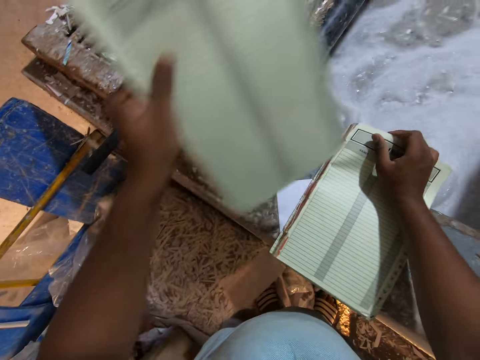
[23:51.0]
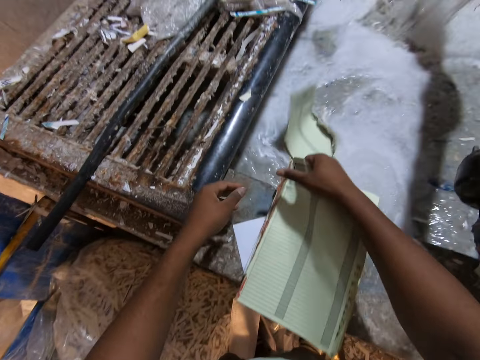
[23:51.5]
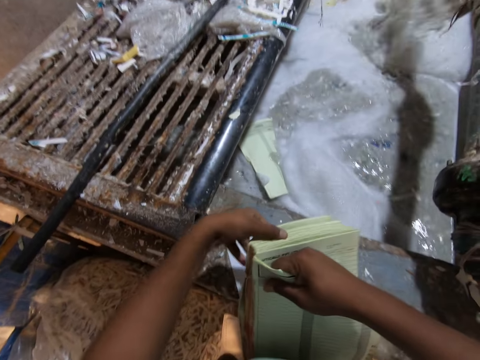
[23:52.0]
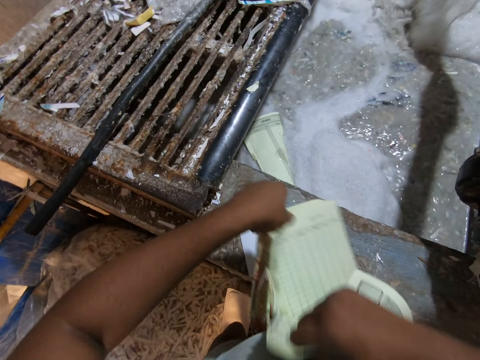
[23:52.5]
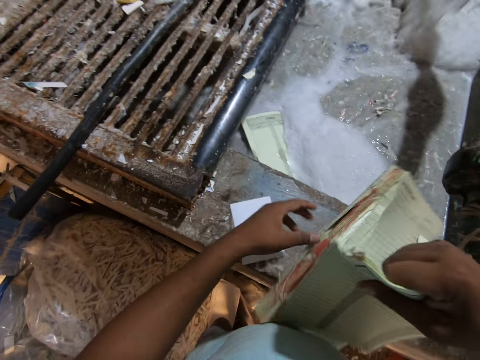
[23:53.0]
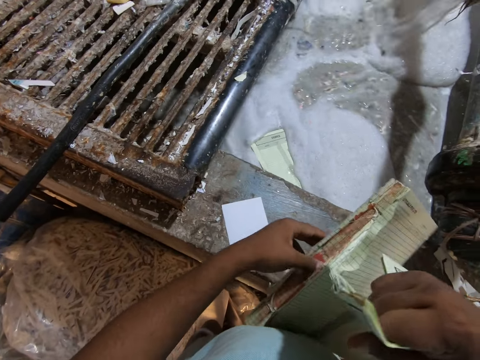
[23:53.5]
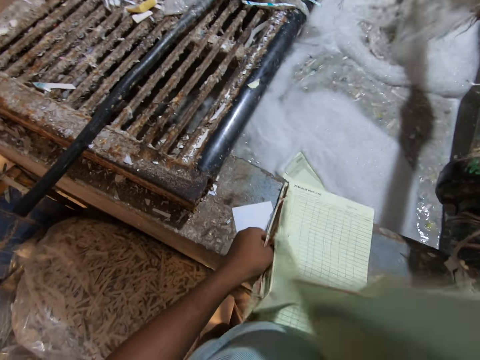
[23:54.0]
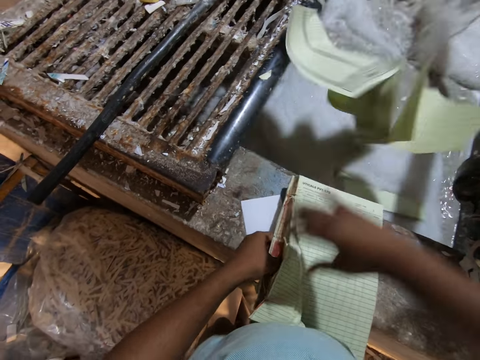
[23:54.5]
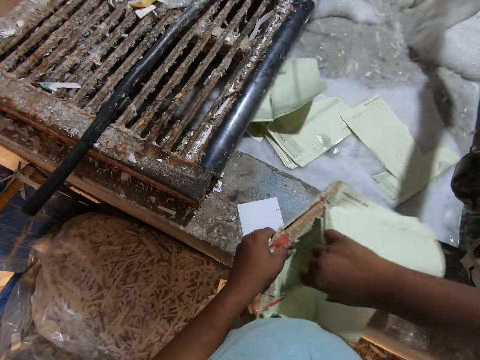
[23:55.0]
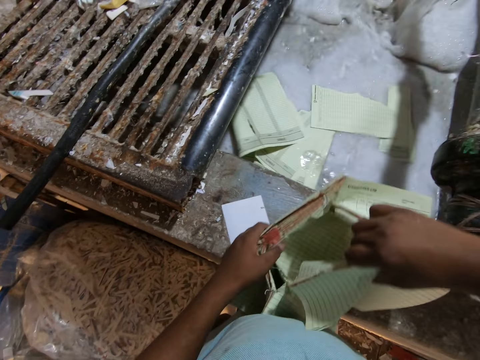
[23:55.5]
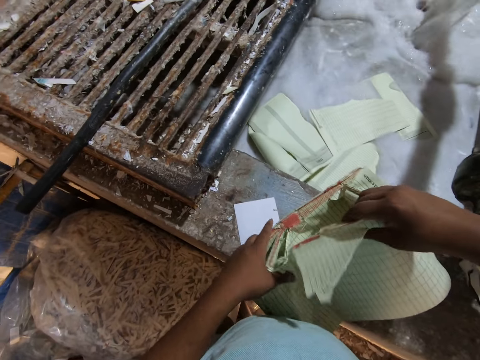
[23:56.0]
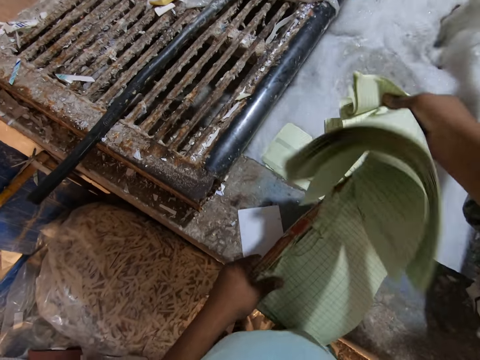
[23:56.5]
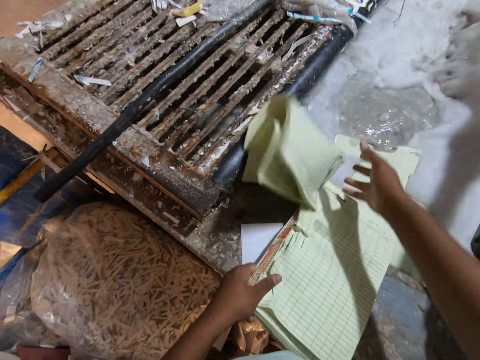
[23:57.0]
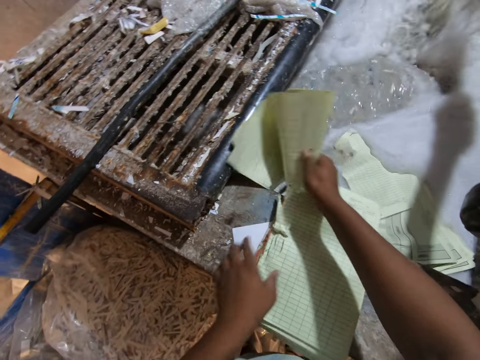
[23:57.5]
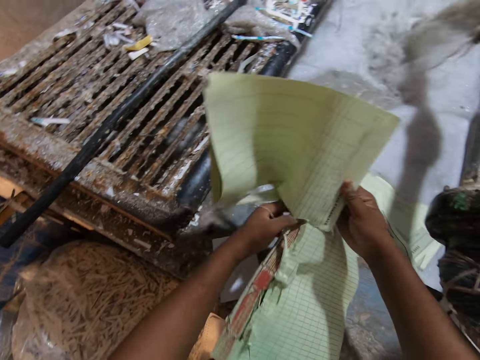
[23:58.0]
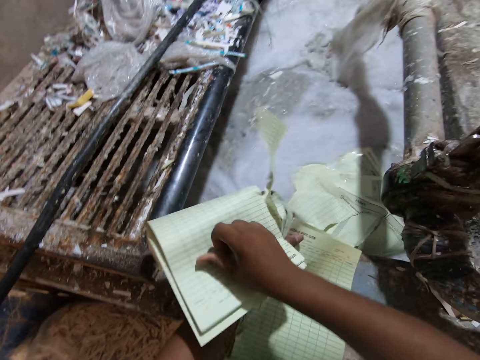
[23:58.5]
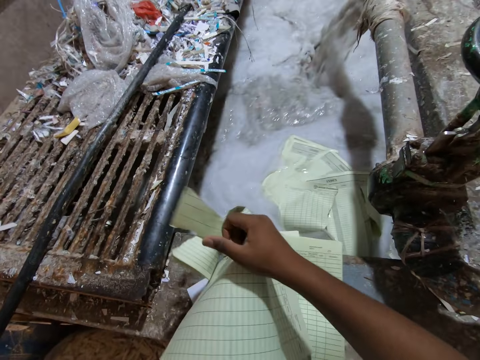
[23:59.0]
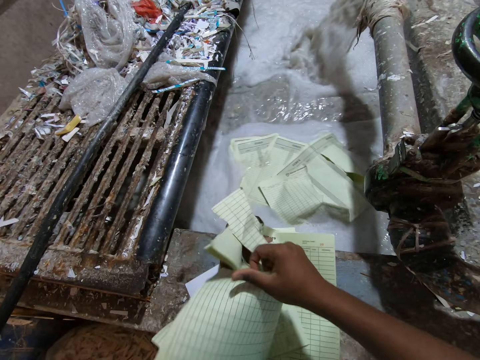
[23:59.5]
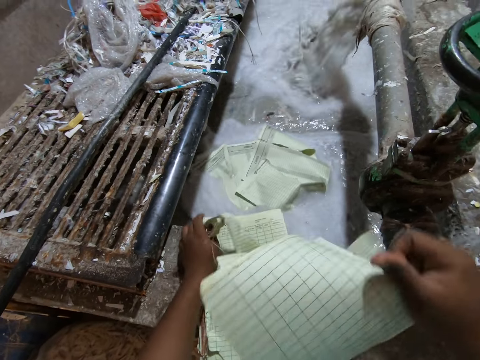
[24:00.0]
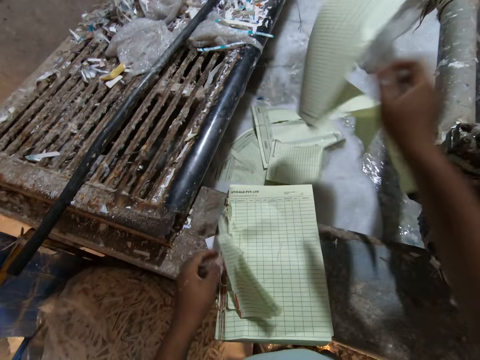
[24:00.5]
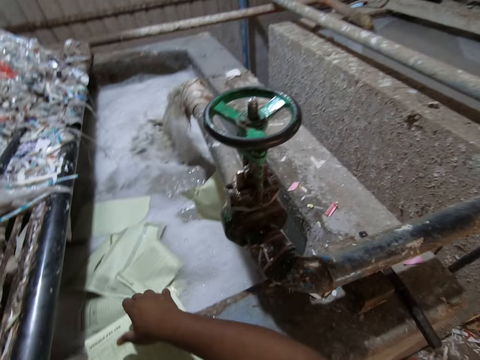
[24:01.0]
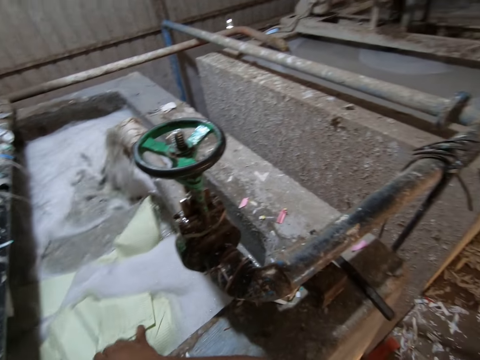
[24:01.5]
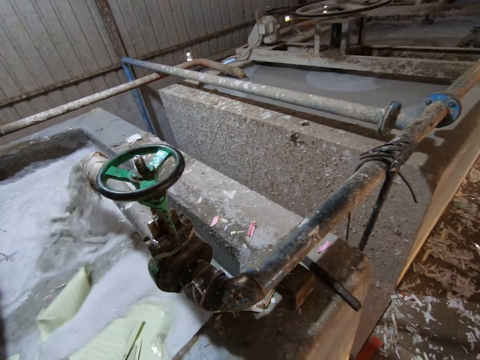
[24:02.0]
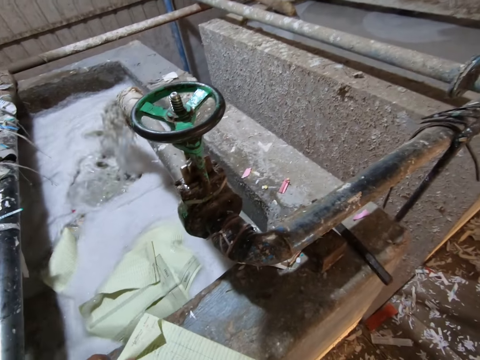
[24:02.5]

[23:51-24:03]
The camera wearer drops the book in his left hand into the mixture in the concrete block. He tears the book in his right hand with both hands. He drops the book in his right hand into the mixture in the concrete block. He tears the book on the concrete block with his right hand. He drops the book in his right hand into the mixture in the concrete block. He tears the book on the concrete block with his right hand. He looks around.

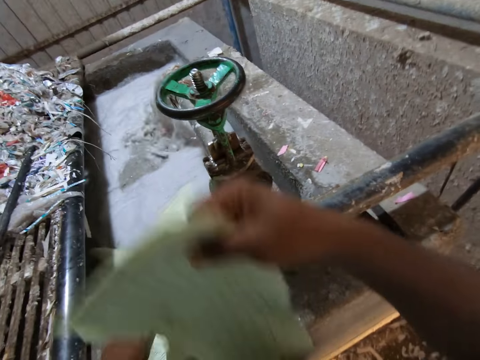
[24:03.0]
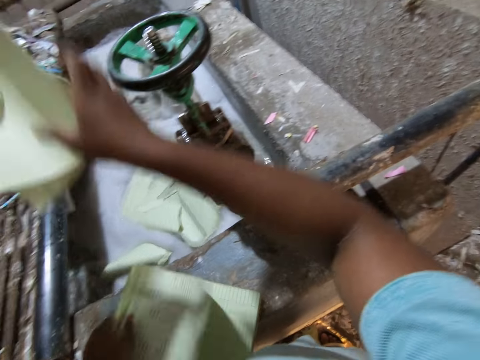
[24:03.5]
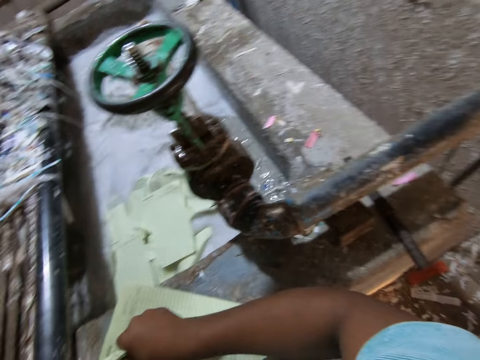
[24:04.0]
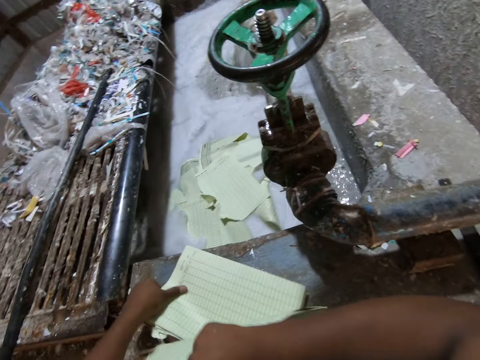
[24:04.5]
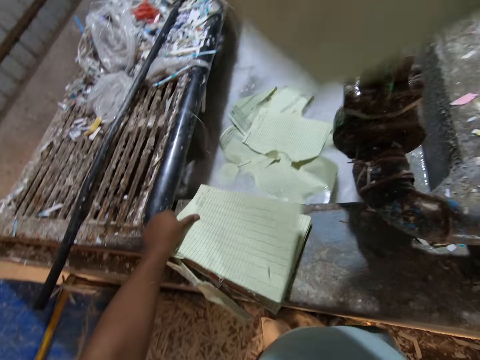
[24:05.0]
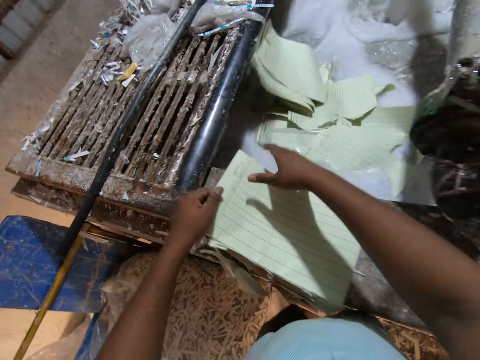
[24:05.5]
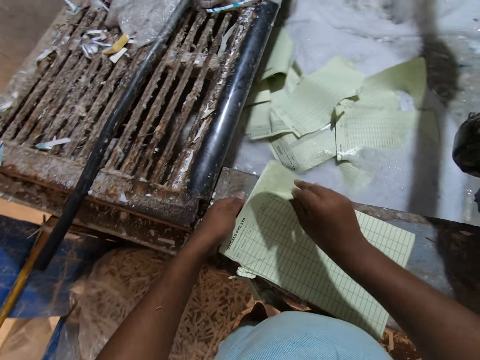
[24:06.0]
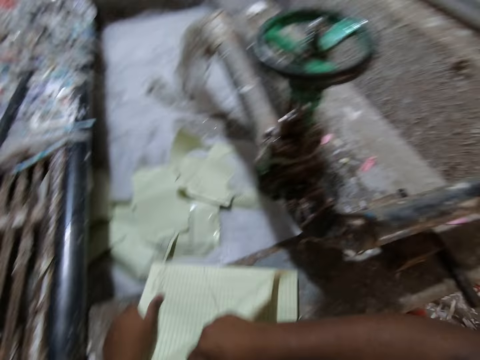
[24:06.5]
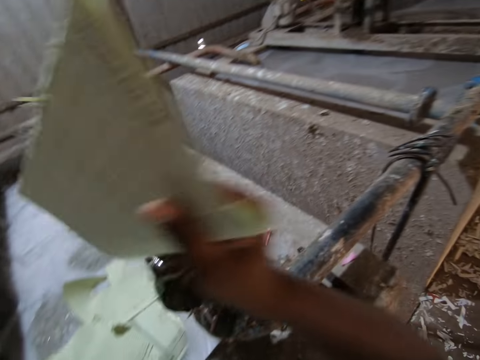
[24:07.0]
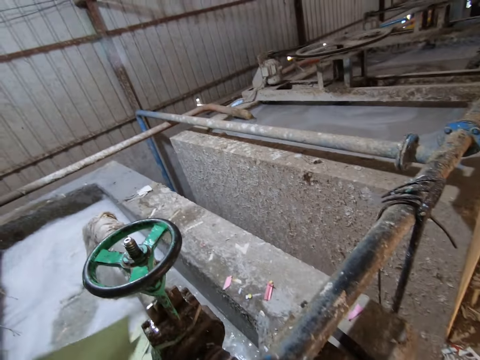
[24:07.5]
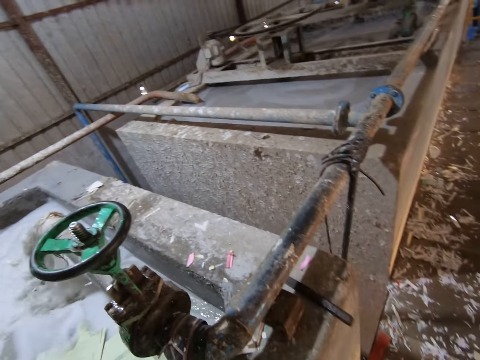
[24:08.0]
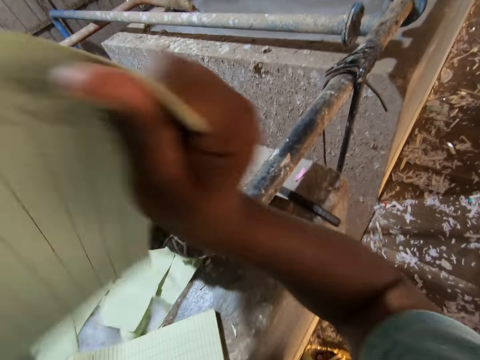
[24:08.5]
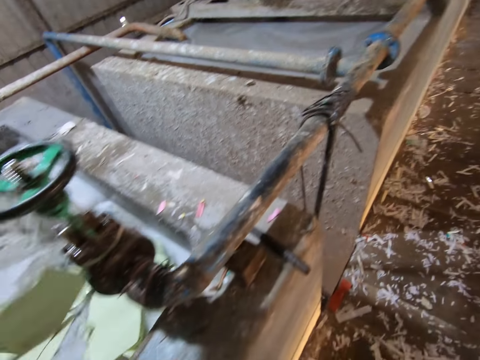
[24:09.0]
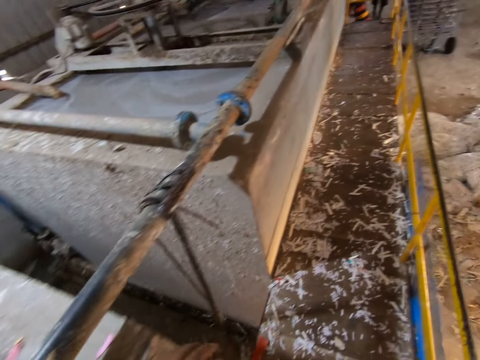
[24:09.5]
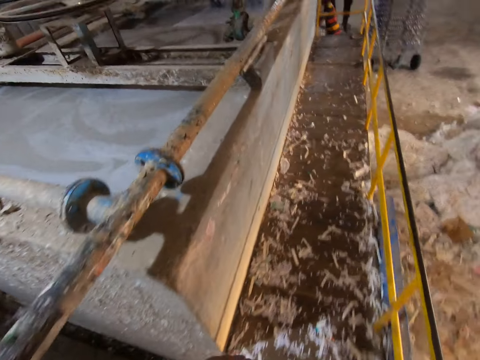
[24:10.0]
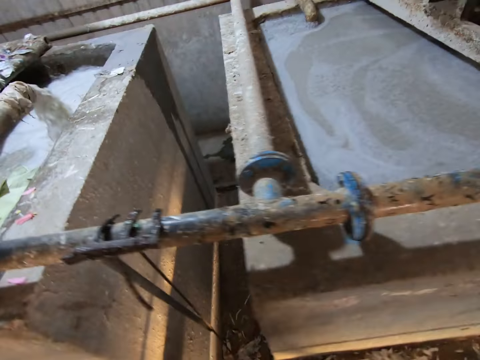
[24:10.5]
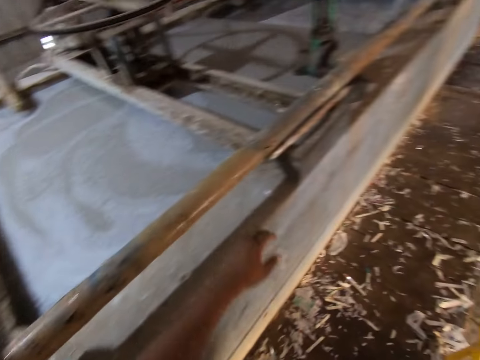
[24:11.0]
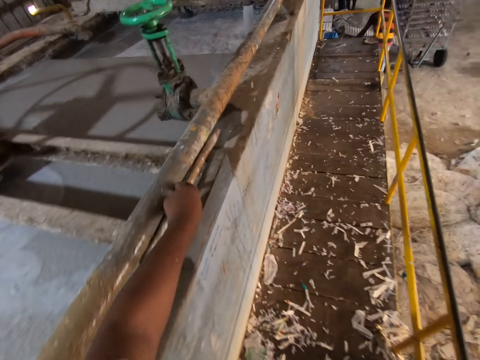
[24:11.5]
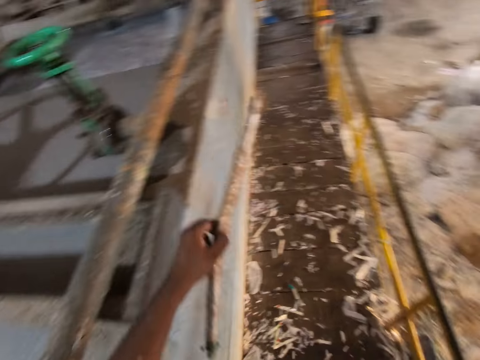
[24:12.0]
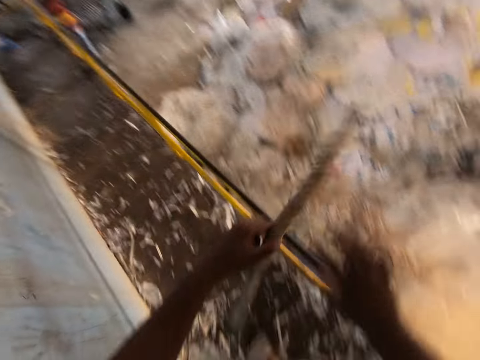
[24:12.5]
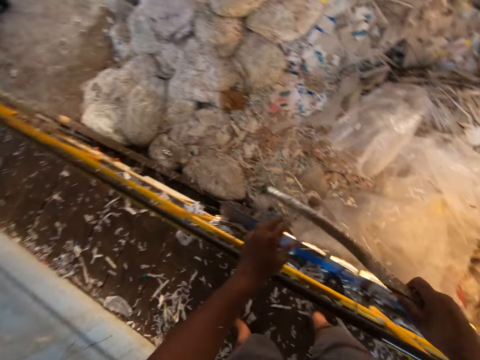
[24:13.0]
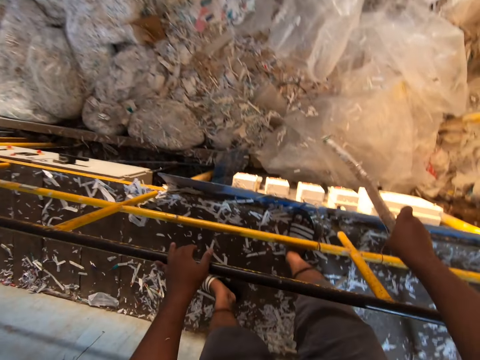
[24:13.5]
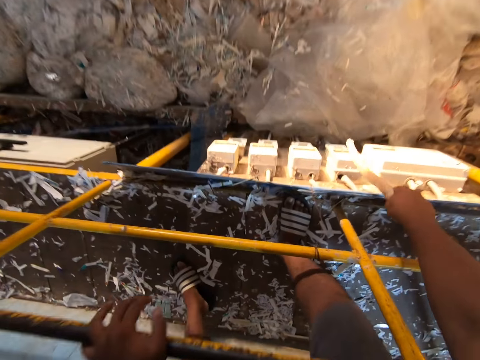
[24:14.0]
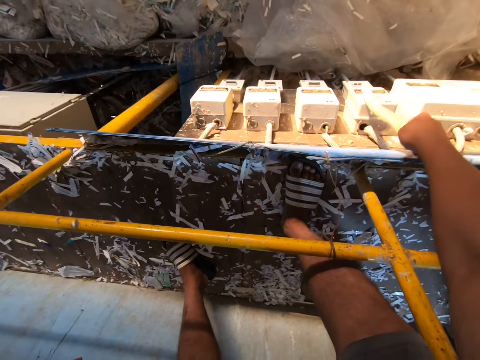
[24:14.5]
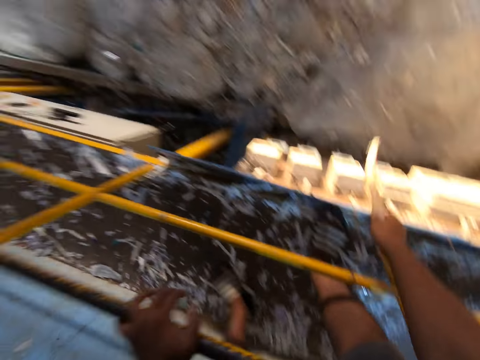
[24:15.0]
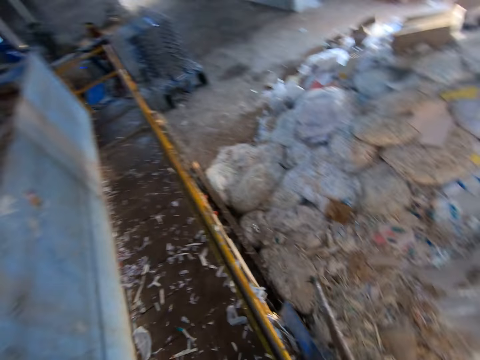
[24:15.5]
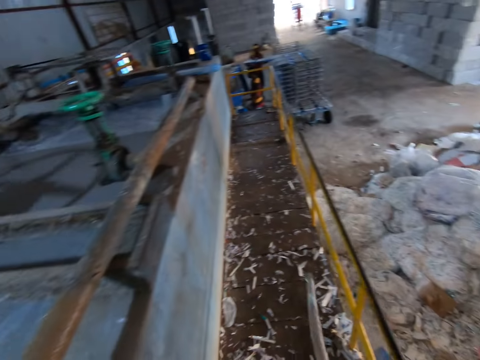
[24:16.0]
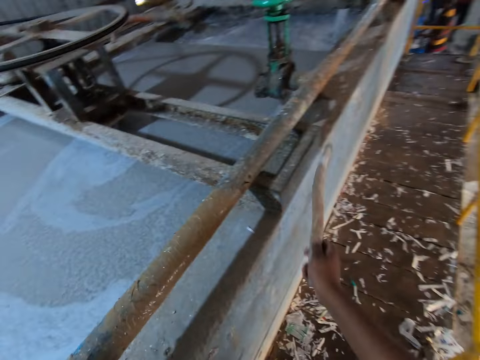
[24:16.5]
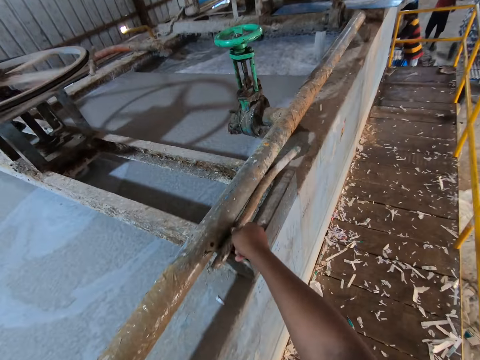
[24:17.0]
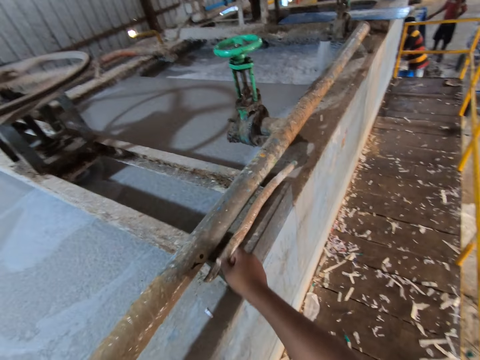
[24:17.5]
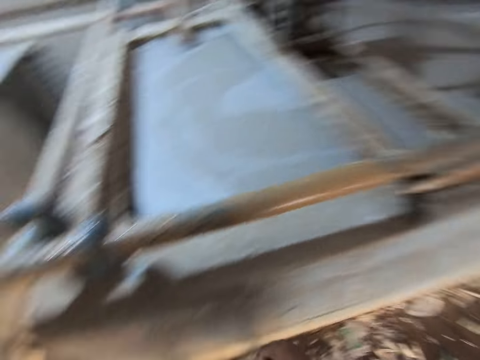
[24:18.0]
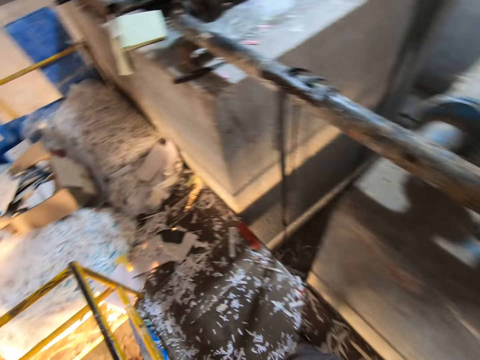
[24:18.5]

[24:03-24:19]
The camera wearer tears a page from the book. He drops the book in his right hand into the mixture in the concrete block. He tears the book on the concrete block with his right hand. He drops the book in his right hand into the mixture in the concrete block. He tears the book on the concrete block with his right hand. He looks around. He drops the book in his right hand into the mixture in the concrete block. He looks around. He drops the book in his right hand into the mixture in the concrete block. He walks away from the concrete block mixture. He looks around. He walks on the floor and looks around. He picks up a stick from a concrete block with his left hand. He looks around. He passes the stick in his left hand to his right hand. He touches a meter with the stick in his right hand. He removes the stick in his right hand from the meter. He looks around. He drops the stick in his right hand on the concrete block. He walks towards the concrete block mixture.
